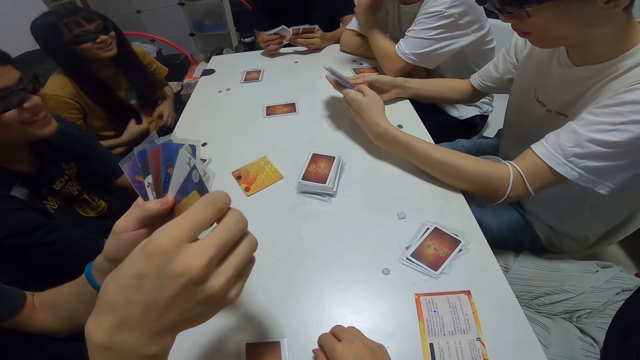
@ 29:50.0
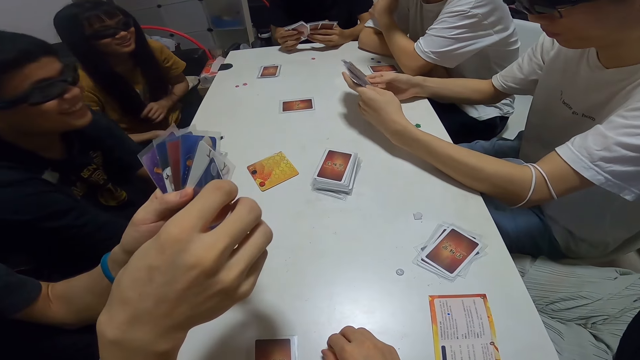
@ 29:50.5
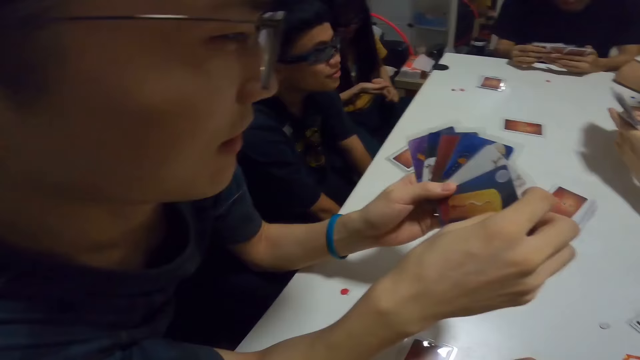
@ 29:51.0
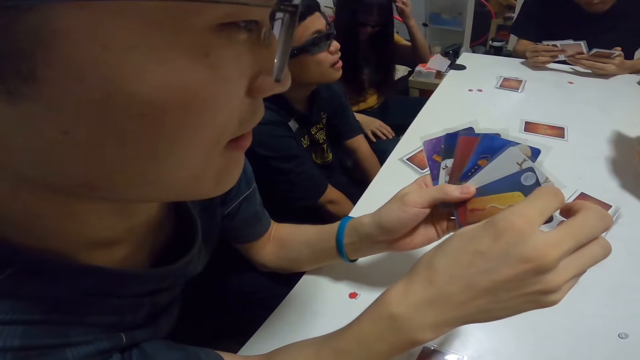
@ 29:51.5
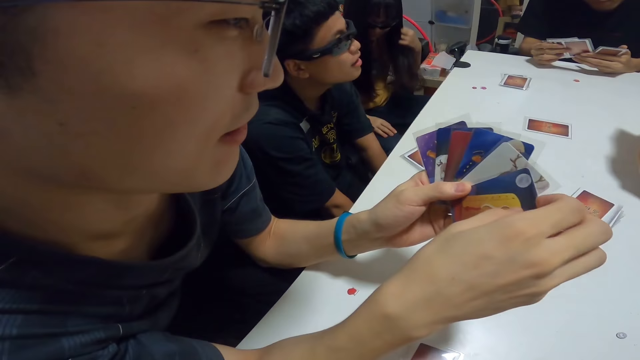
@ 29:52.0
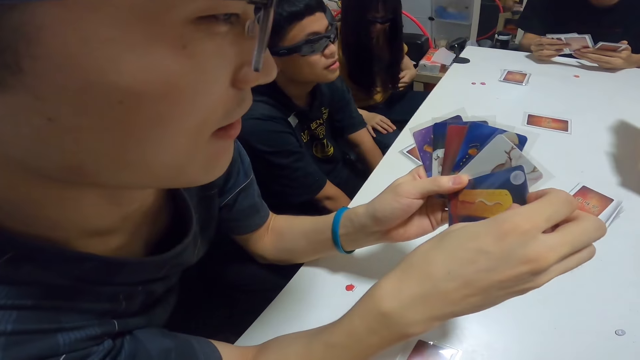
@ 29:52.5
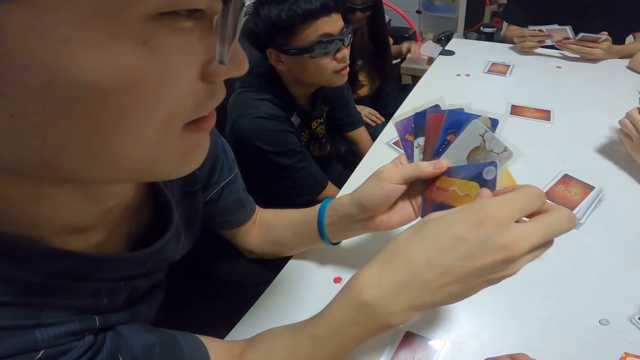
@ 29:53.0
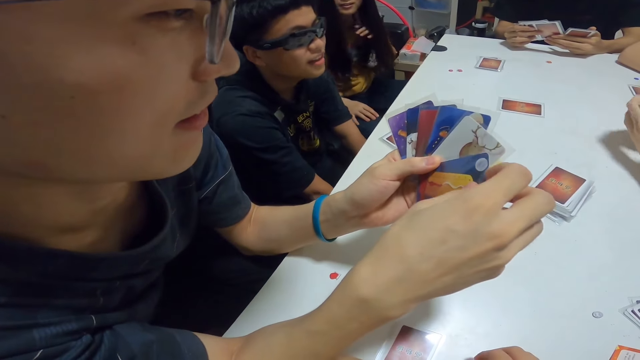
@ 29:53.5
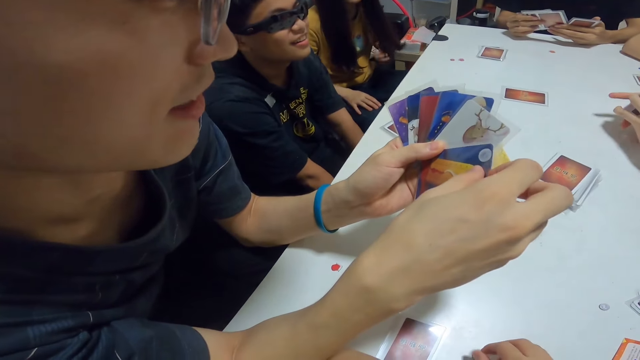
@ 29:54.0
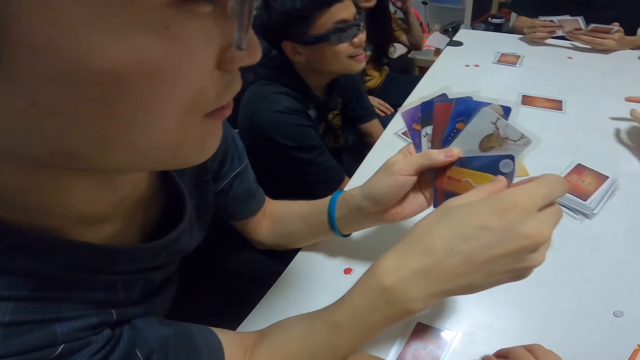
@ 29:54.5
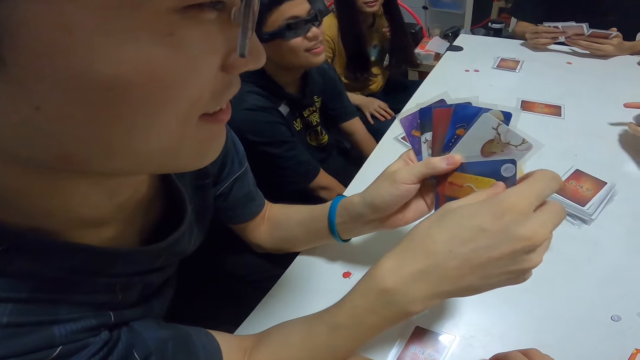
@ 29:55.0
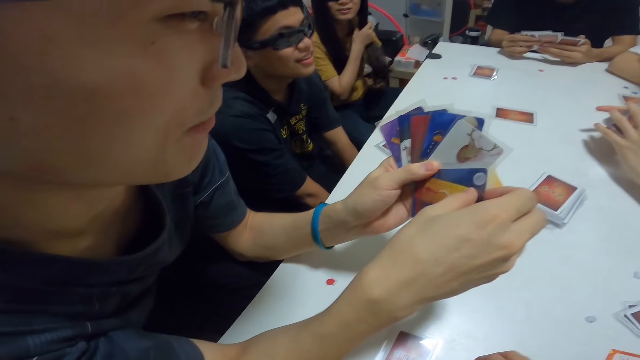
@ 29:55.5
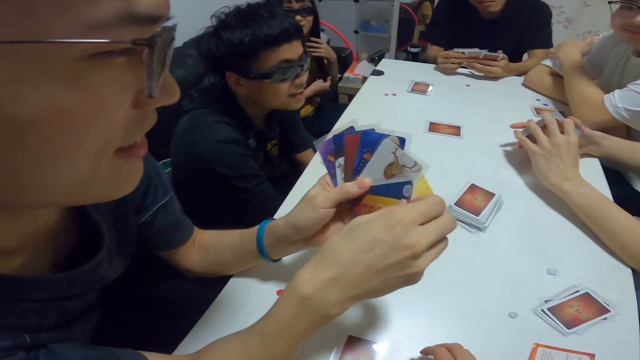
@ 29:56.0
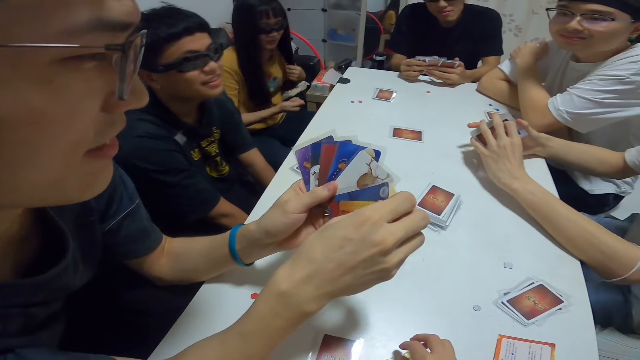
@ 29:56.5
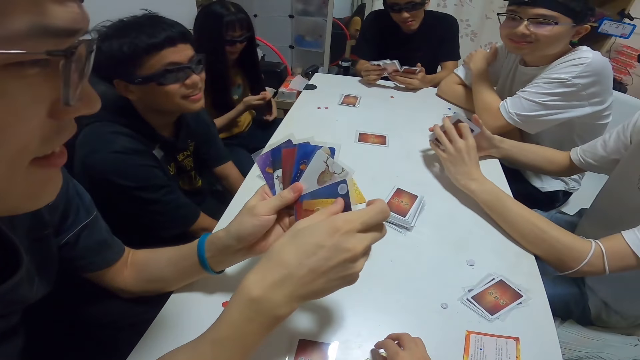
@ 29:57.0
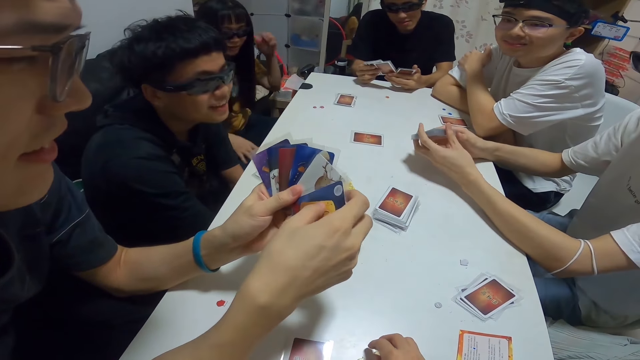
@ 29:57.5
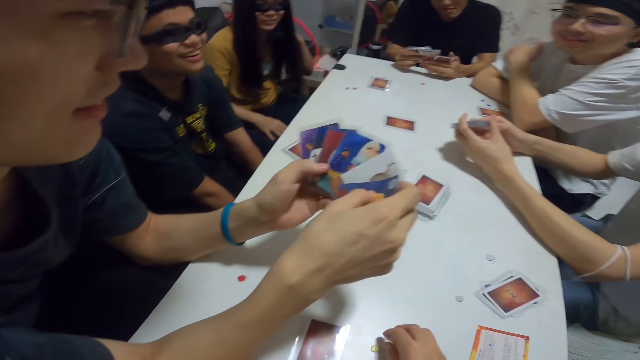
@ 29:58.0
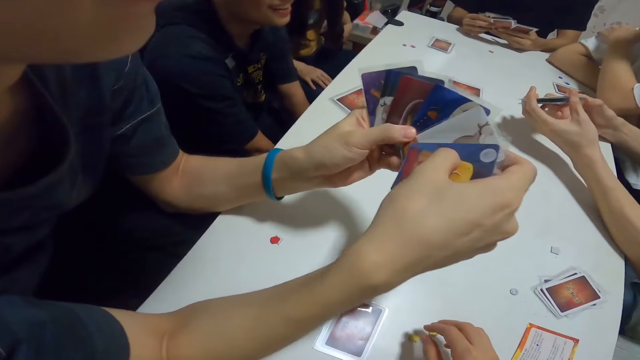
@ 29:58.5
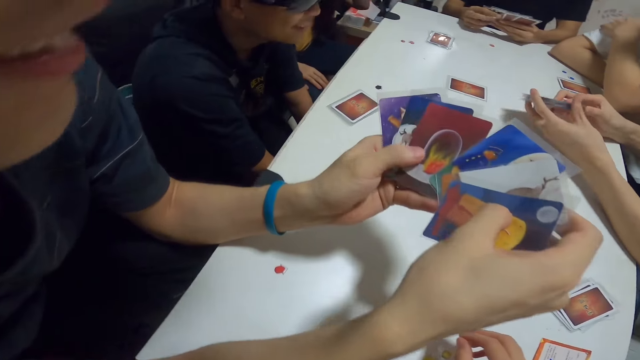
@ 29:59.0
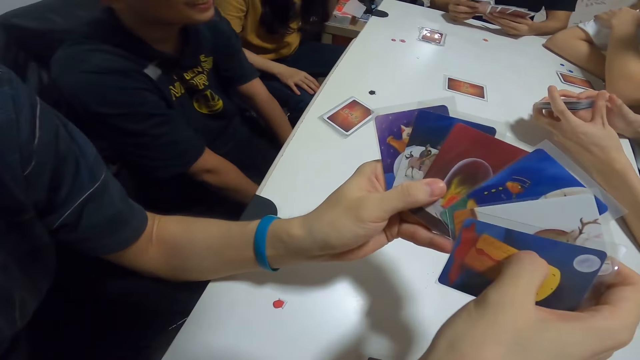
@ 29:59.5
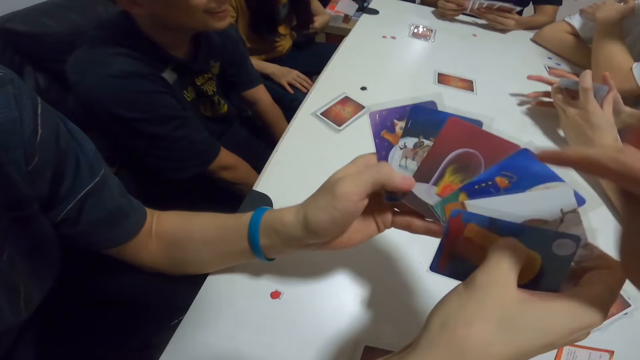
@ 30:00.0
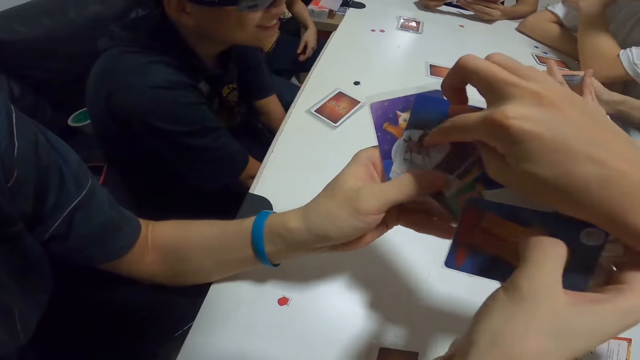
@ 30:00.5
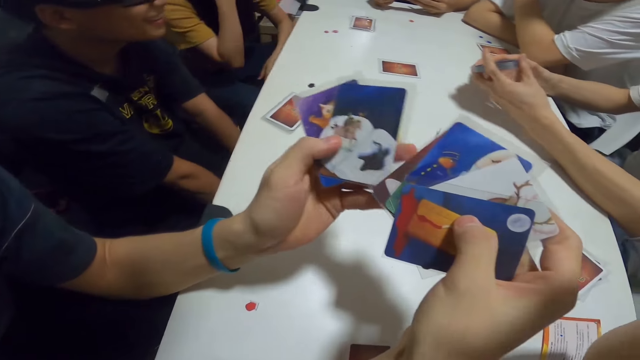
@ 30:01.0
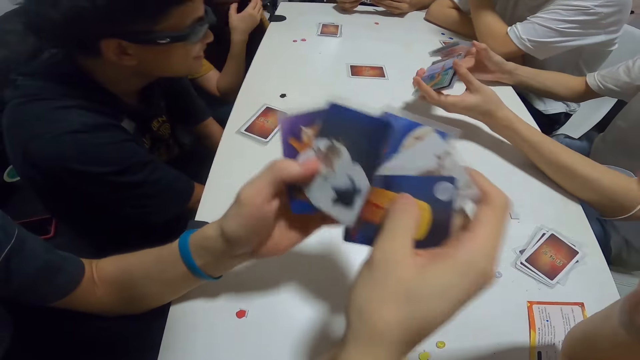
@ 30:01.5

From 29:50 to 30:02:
A man aligns the cards. Another man shuffles the cards. Another man aligns the cards. The camera wearer touches a card on a man's hand. A lady adjusts her glasses.

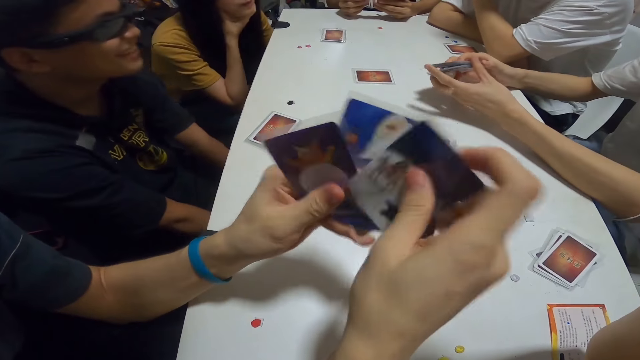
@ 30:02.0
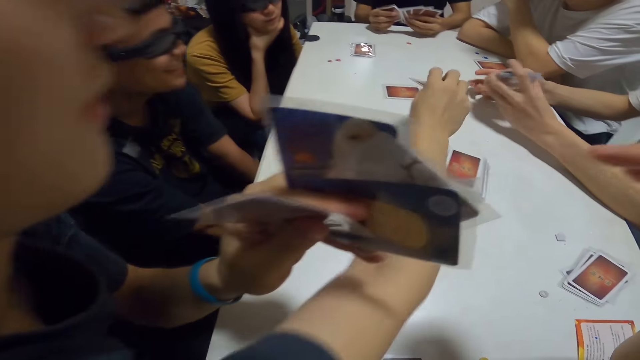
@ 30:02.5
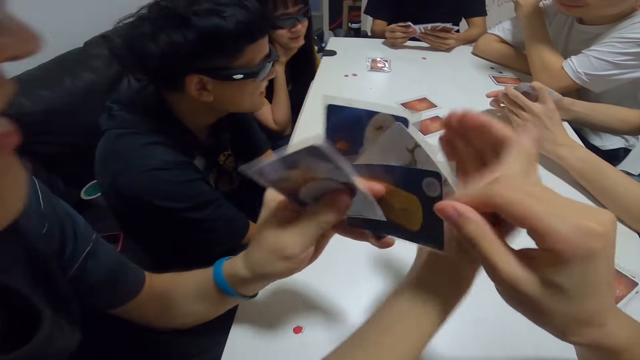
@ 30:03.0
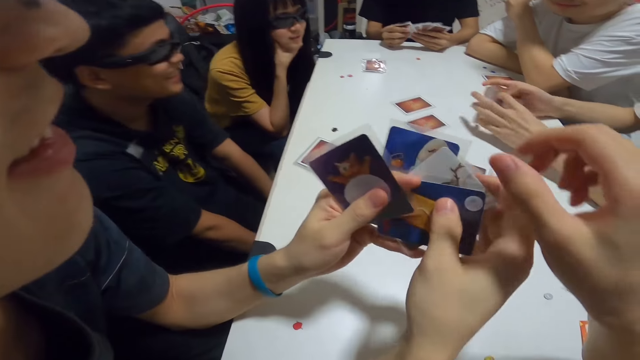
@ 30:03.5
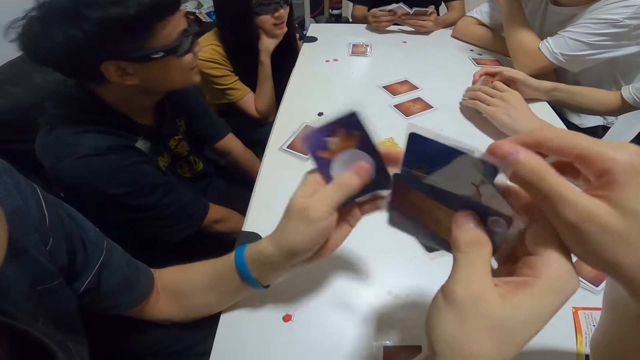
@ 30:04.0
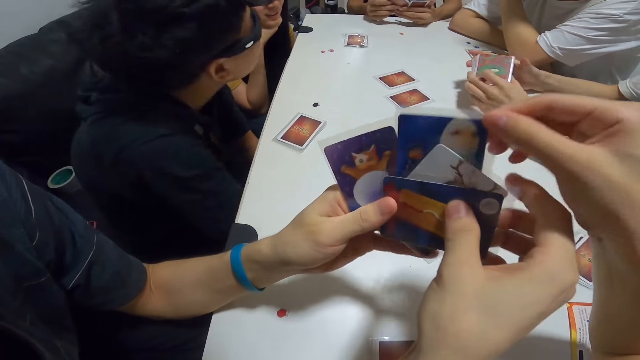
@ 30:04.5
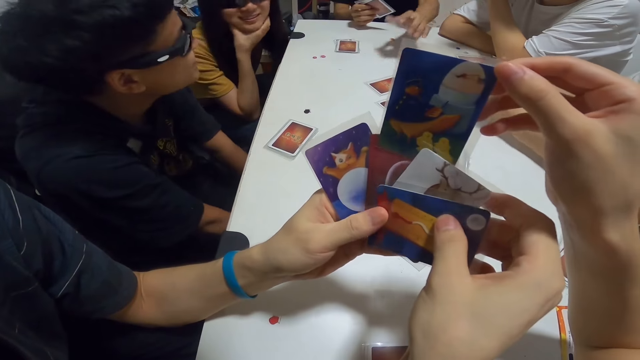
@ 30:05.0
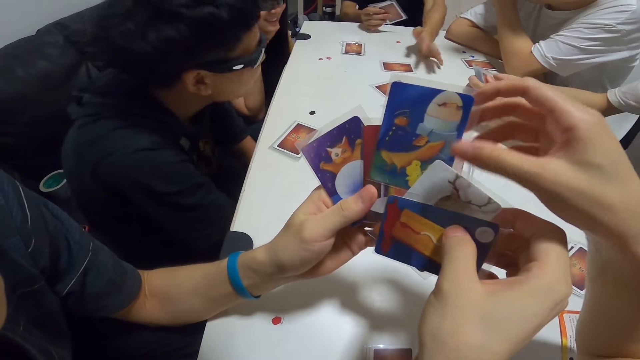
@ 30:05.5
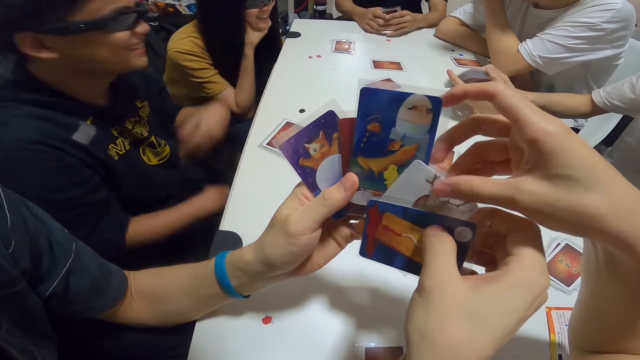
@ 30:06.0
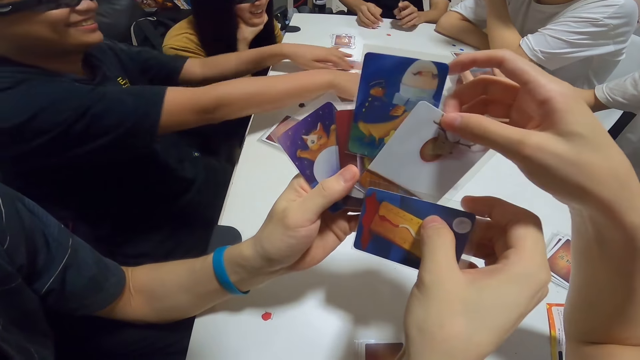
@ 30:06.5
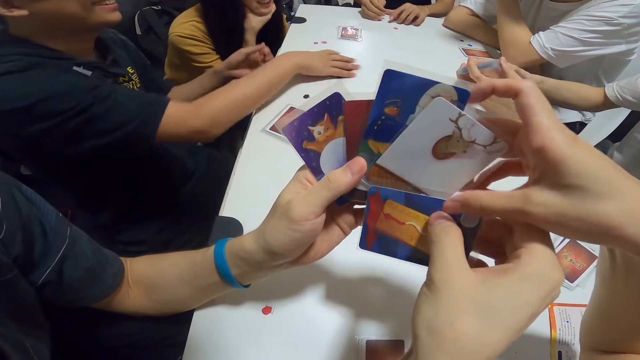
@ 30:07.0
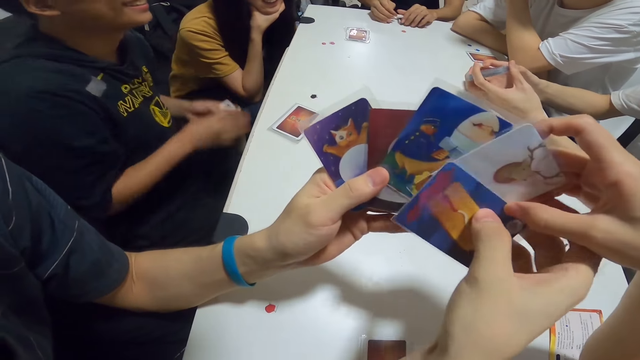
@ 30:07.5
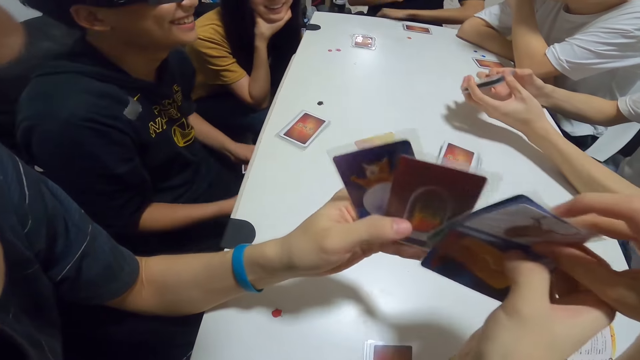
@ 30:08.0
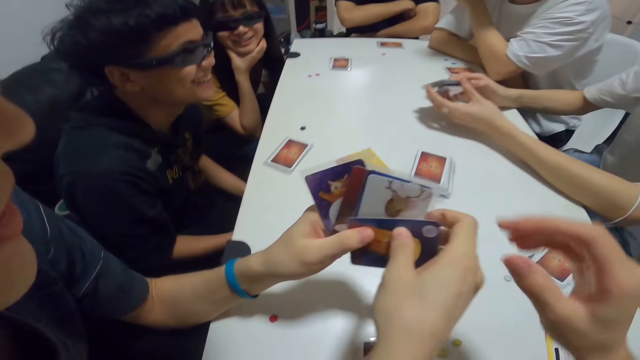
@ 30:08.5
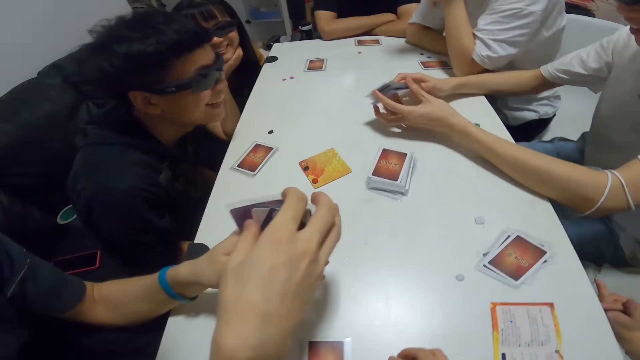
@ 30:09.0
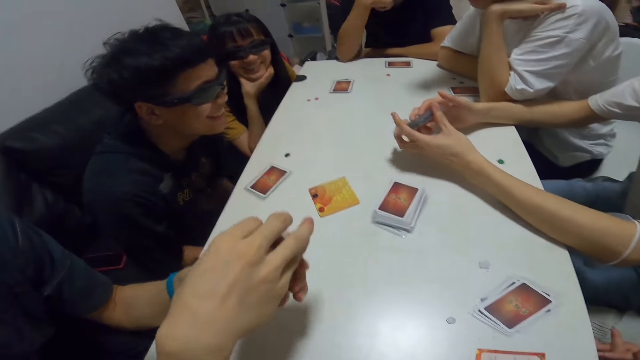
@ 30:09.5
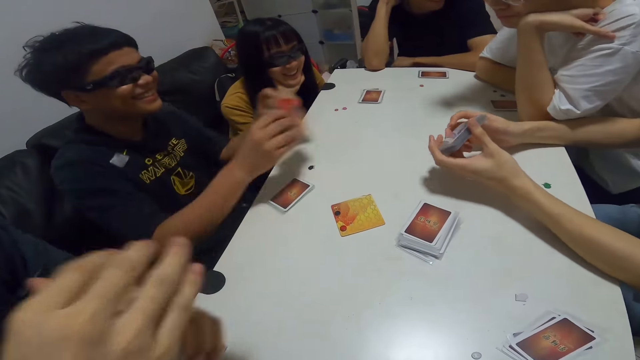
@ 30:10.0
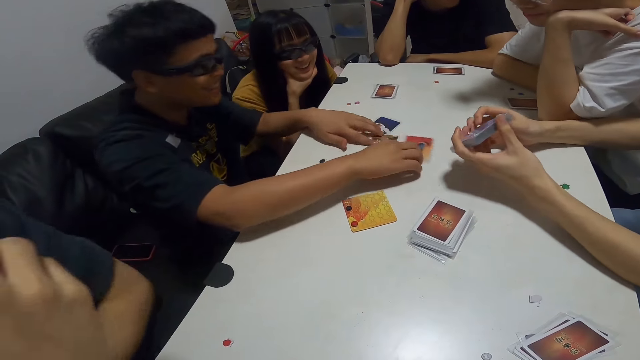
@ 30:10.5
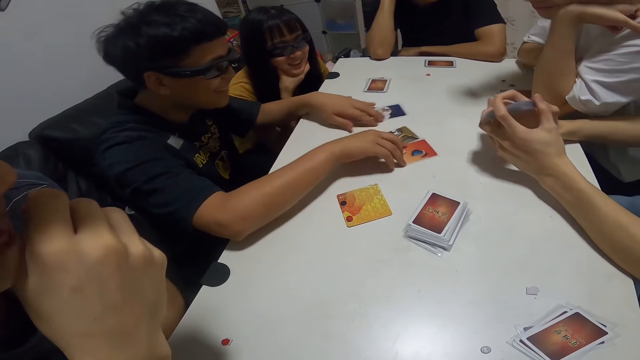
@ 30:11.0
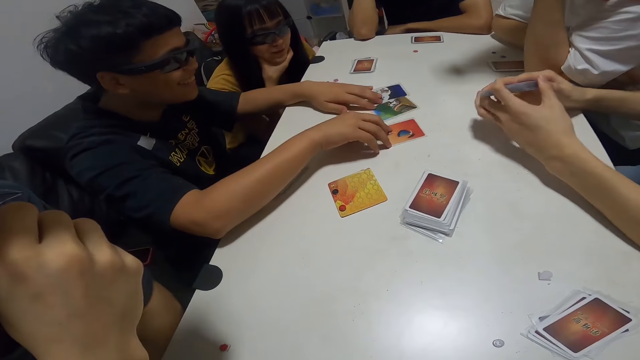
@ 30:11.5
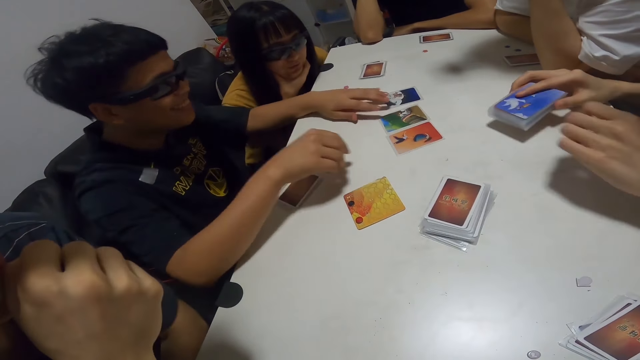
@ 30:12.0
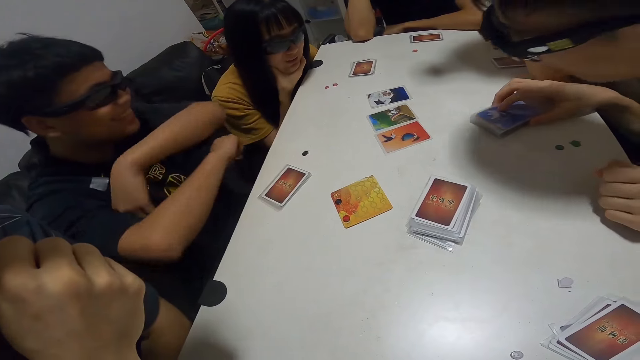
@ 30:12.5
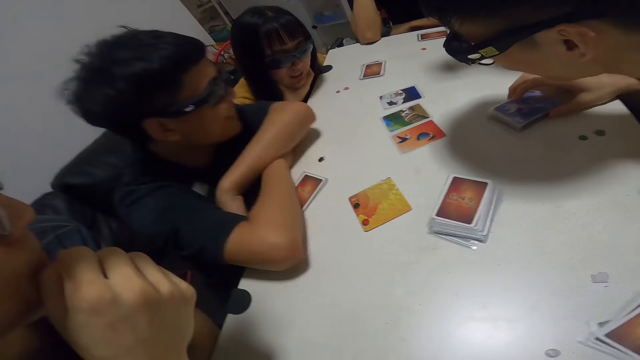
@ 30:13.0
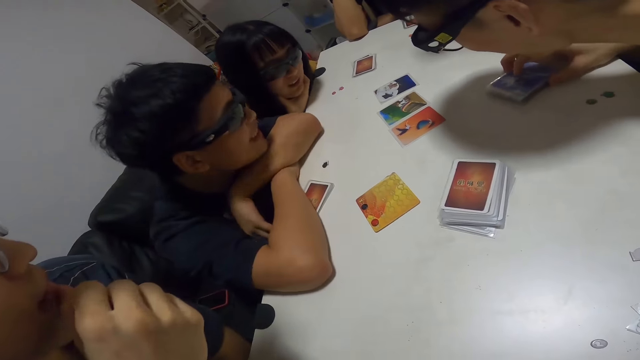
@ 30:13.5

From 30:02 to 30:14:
A man puts the card on the table. The camera wearer checks the man's cards. Another man plays a card. A third man packs the cards from the table. The second man places his cards on the table. The camera wearer aligns the cards. The third man shuffles the cards under the table. The camera wearer plays with the yellow papers on the table. The third man places the cards on the table. A fourth man aligns the cards on the table and places the cards on the table.
